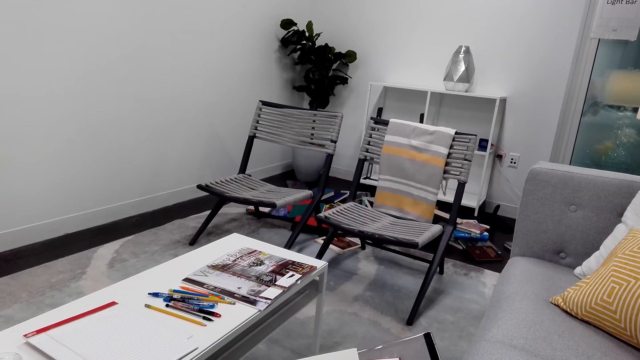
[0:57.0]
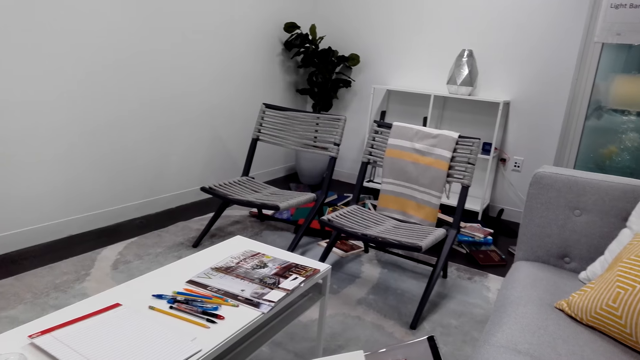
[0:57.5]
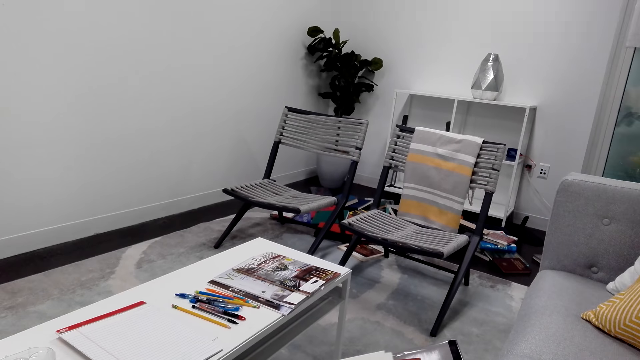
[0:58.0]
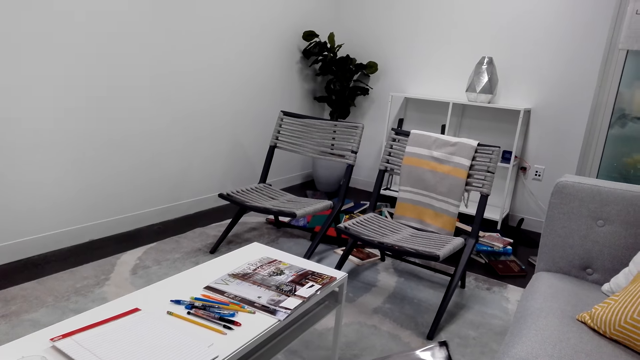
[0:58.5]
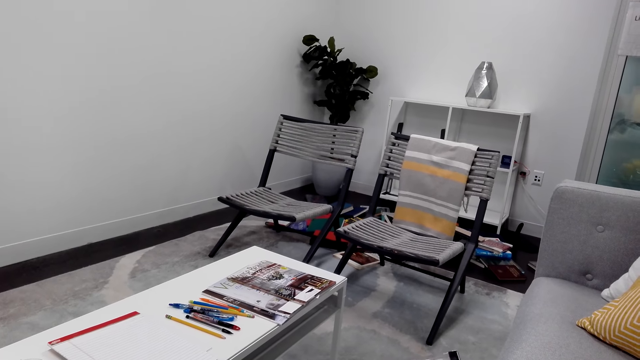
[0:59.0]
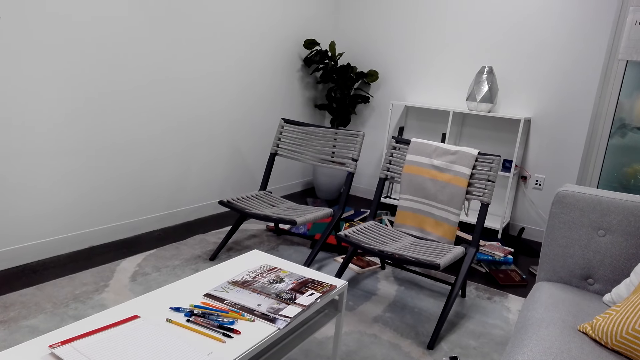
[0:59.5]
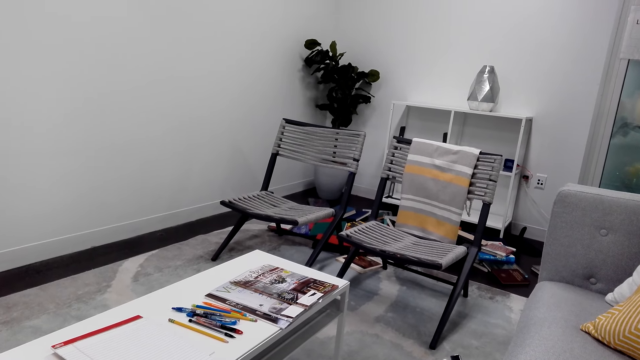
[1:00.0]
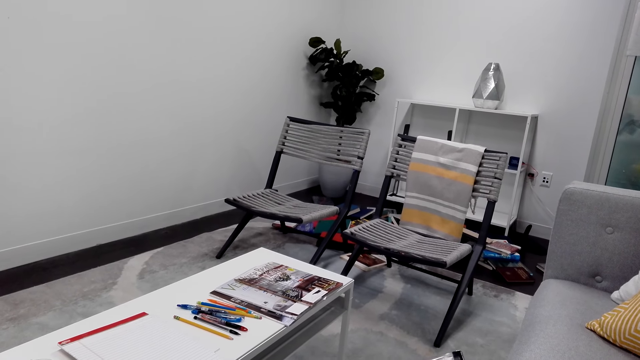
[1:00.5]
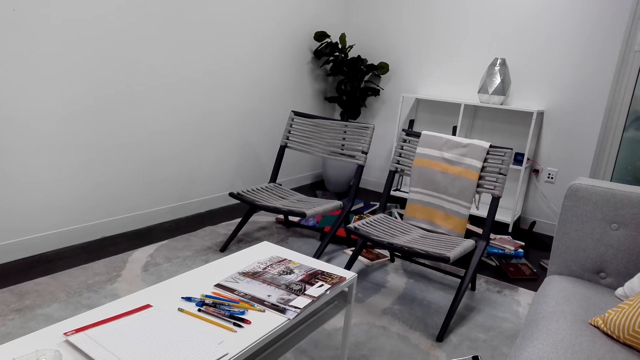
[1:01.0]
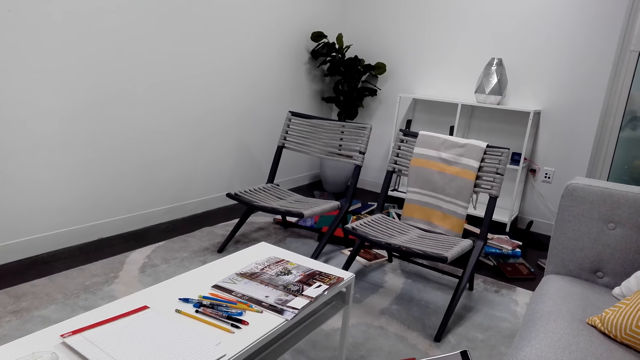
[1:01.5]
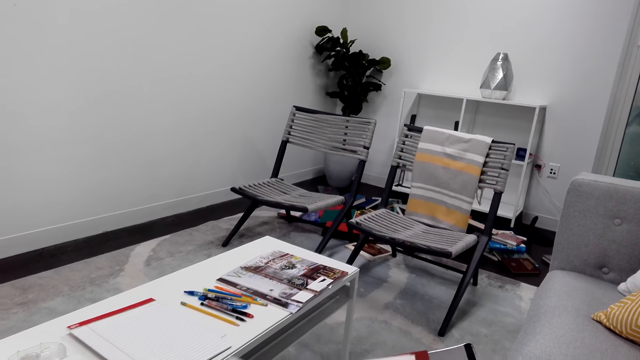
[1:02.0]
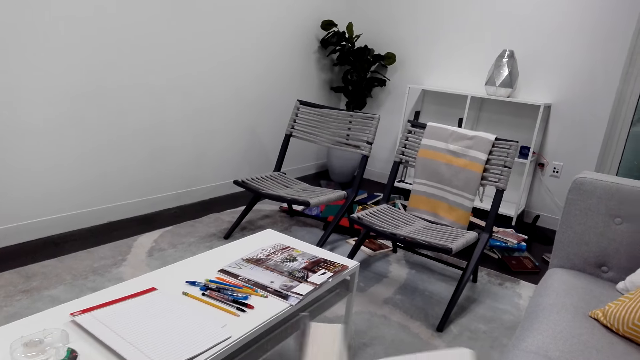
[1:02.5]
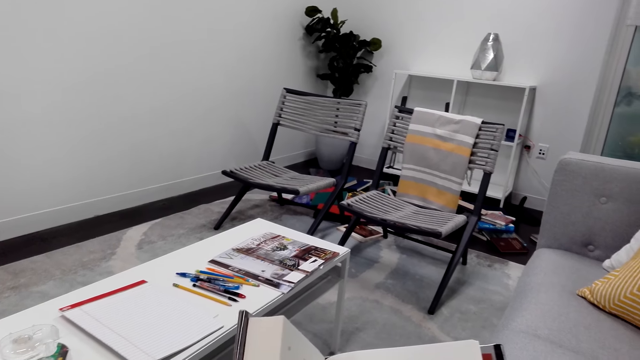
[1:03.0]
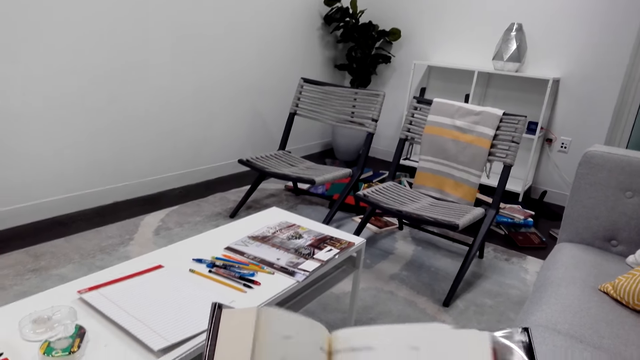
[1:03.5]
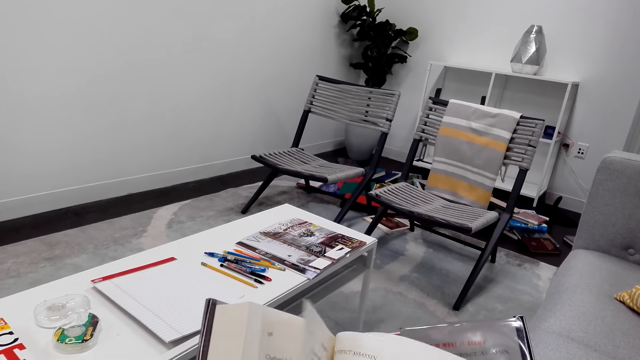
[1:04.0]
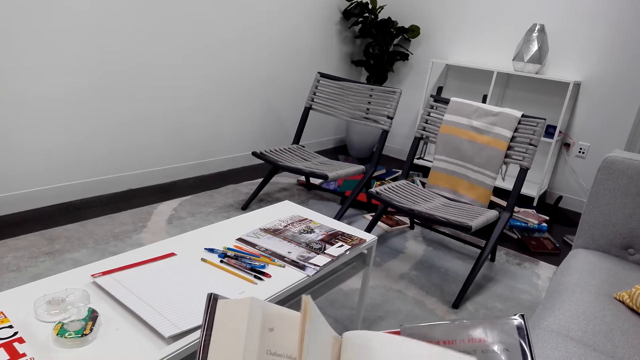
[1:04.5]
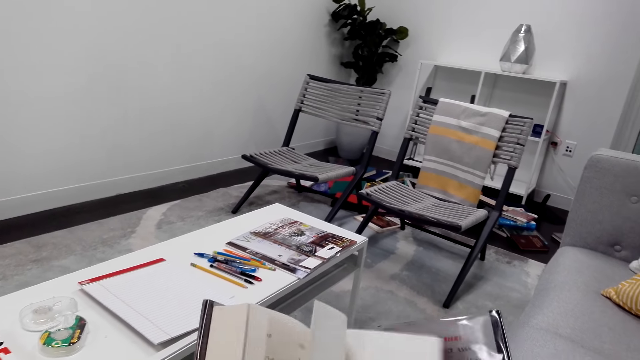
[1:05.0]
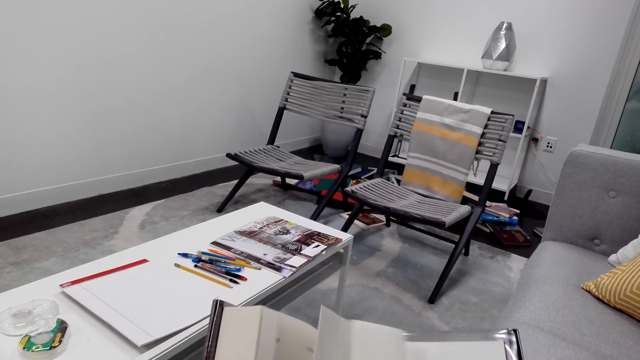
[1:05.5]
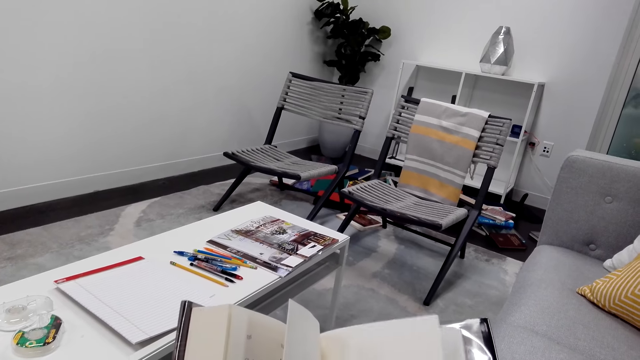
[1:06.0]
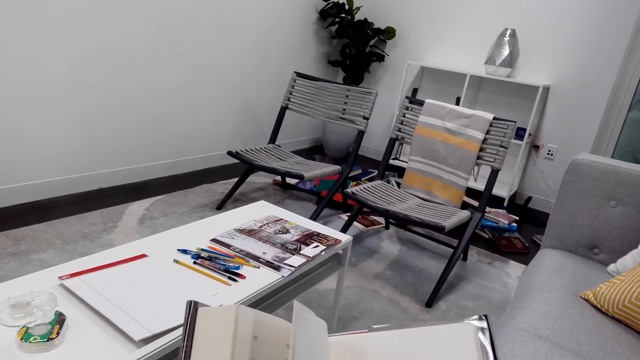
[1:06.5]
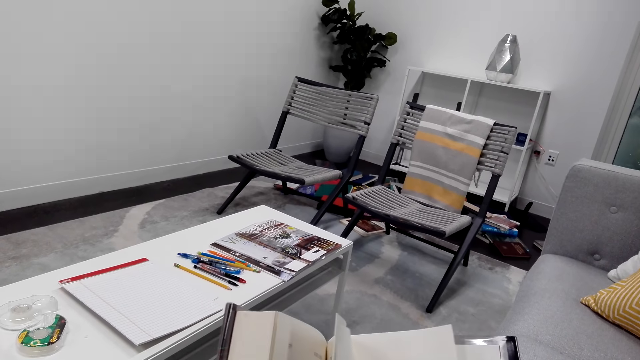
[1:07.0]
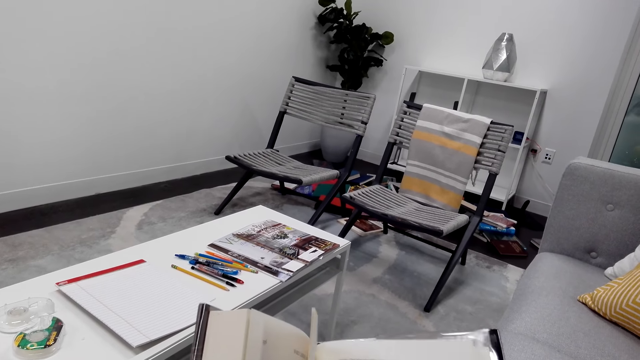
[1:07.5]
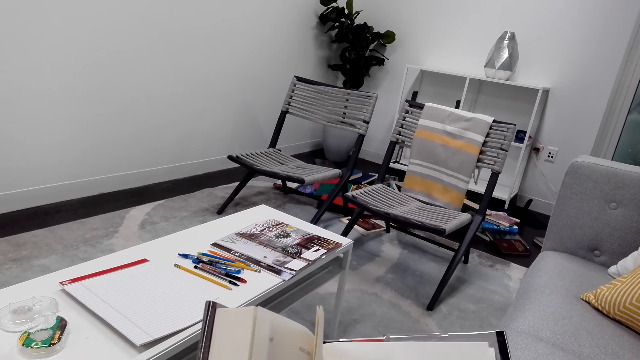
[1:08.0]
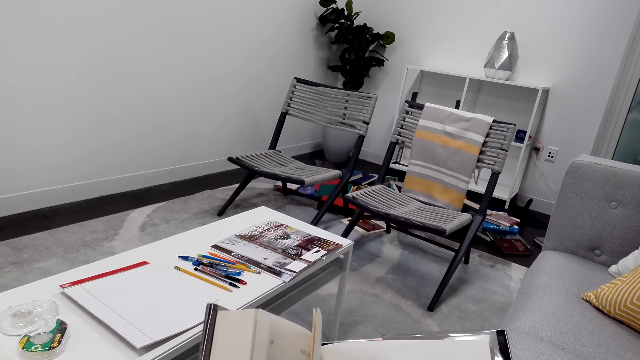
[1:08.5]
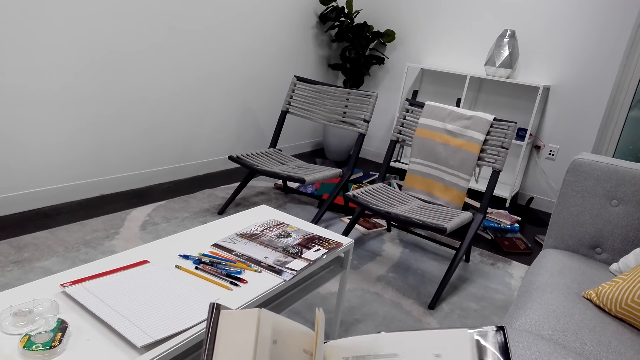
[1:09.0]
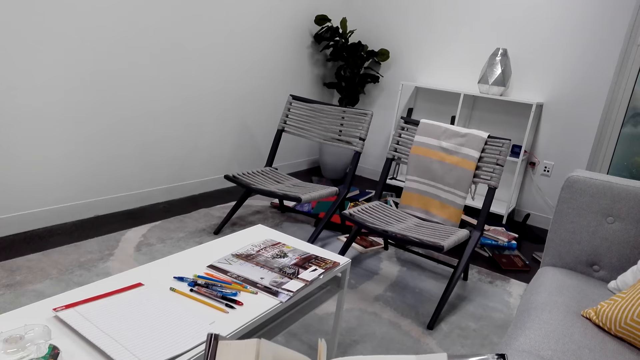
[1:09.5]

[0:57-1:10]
The camera wearer opens the next page. They peruse the book.

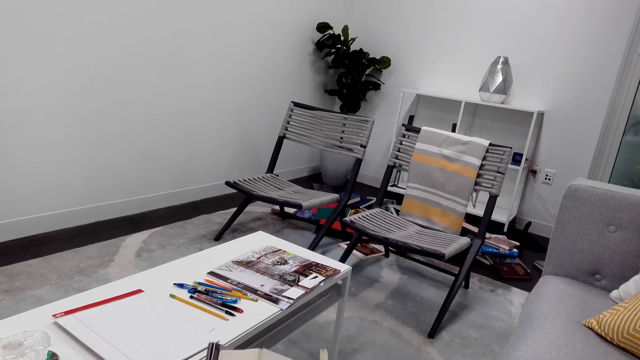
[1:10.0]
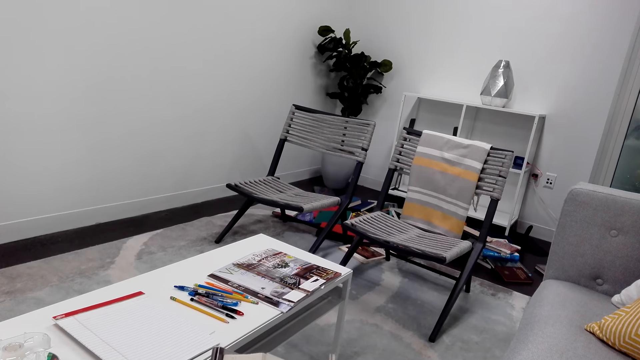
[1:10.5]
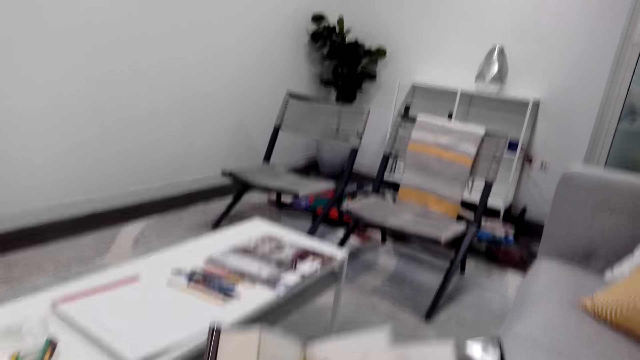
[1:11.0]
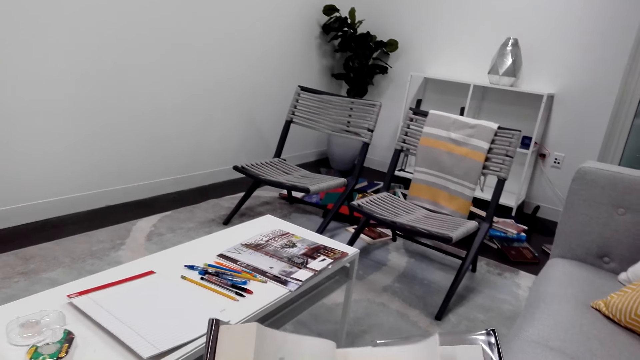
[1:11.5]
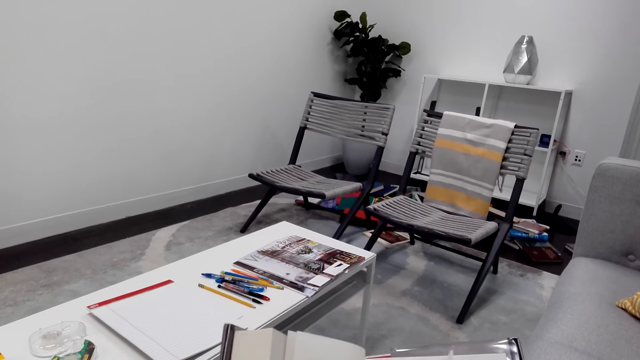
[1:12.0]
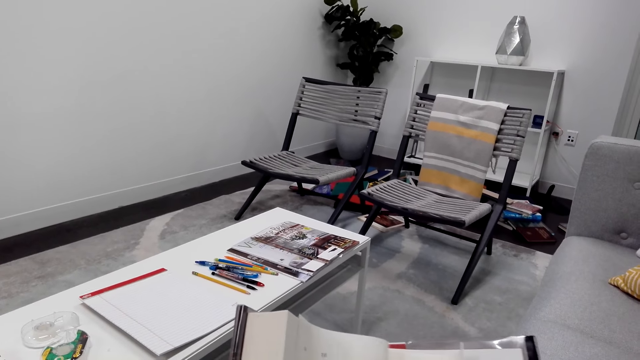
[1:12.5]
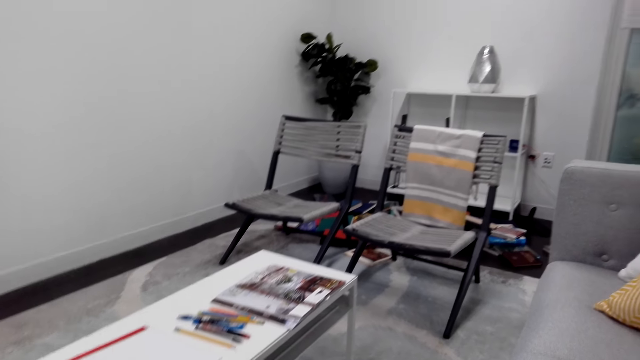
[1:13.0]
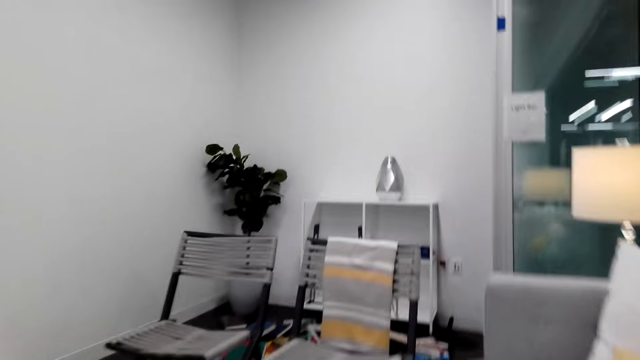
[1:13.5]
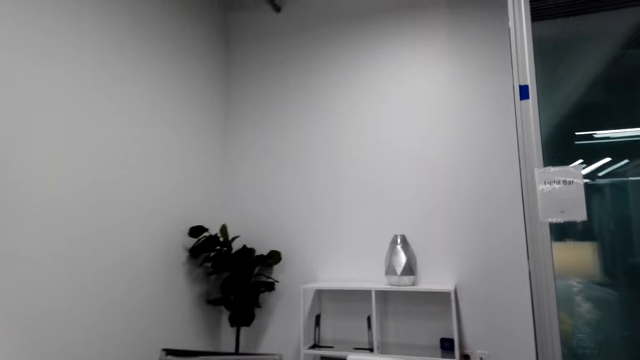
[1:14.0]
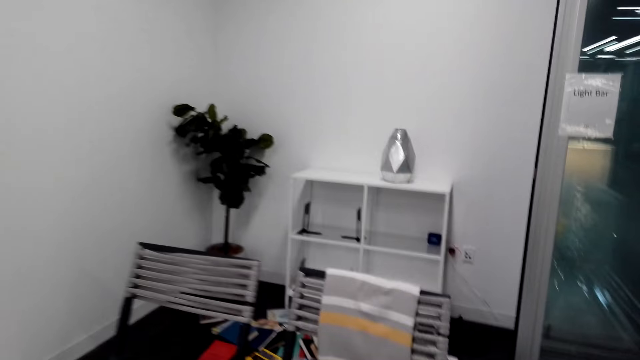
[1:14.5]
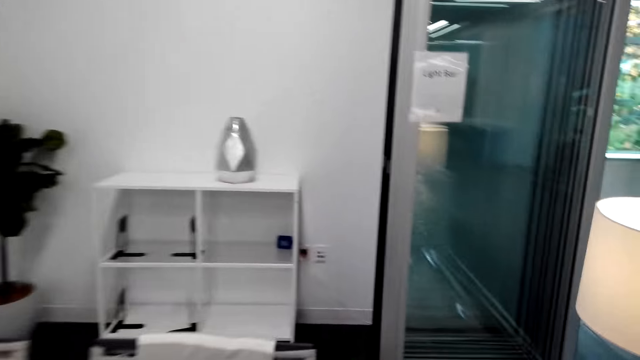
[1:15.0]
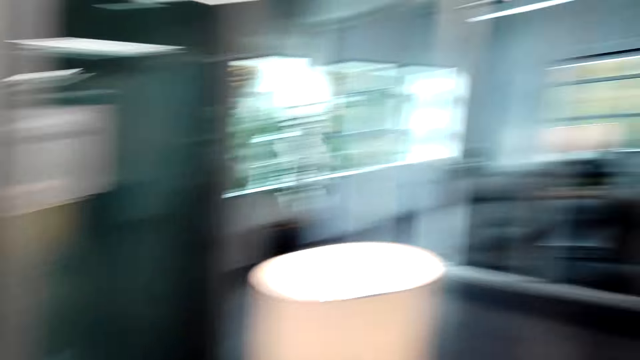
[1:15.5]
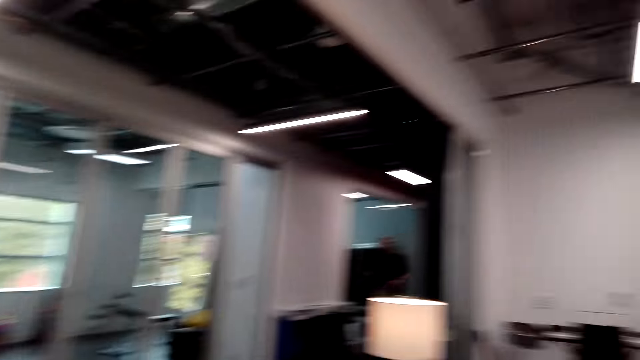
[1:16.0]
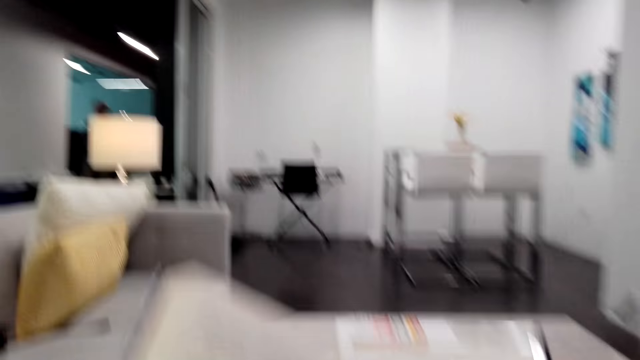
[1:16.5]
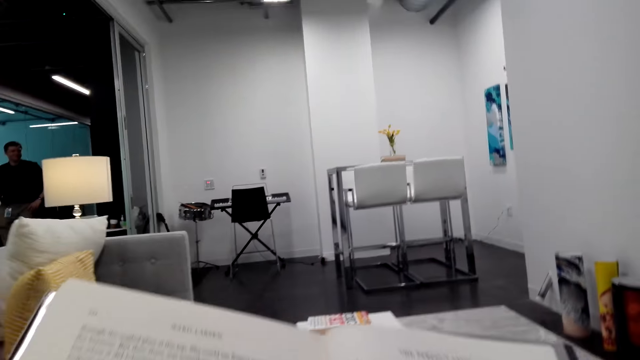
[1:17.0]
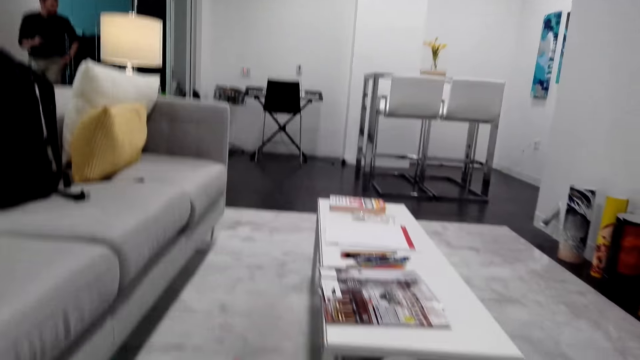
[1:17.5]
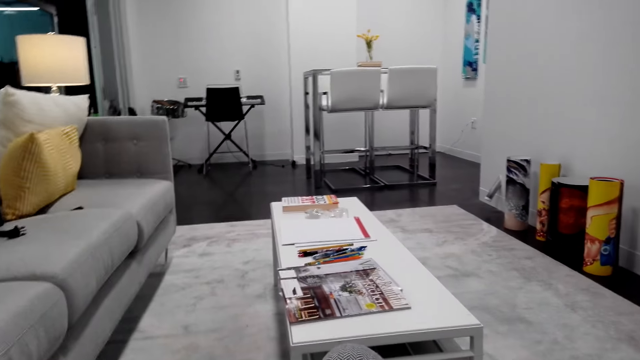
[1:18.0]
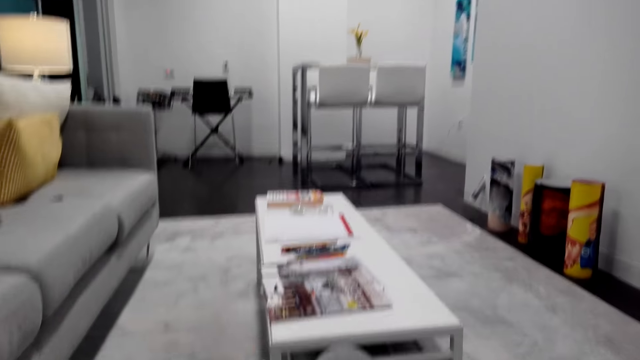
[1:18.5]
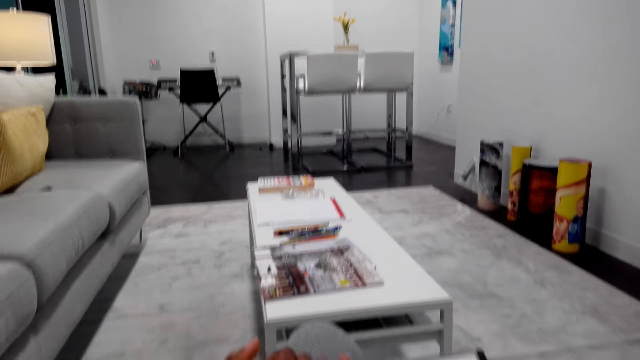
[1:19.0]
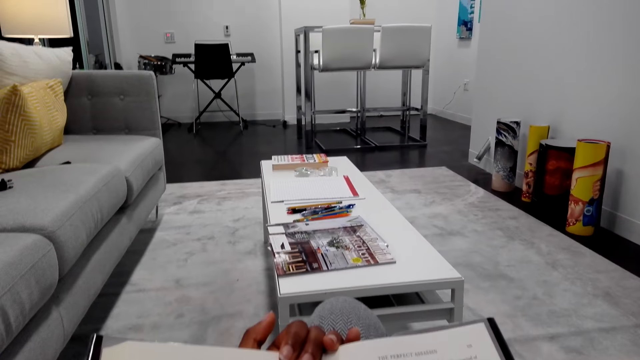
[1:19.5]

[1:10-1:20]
The camera wearer moves around. They turn around and sit on the chair.
